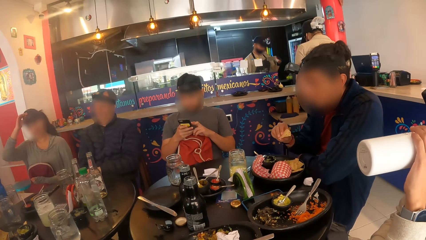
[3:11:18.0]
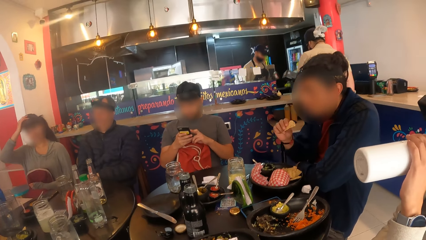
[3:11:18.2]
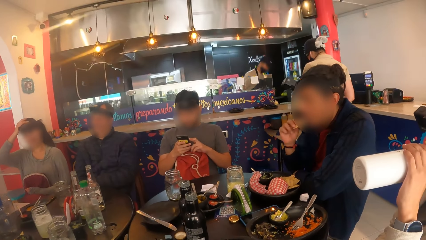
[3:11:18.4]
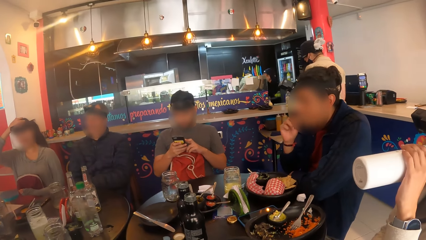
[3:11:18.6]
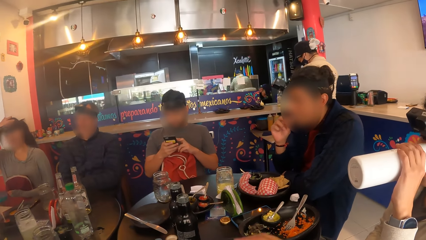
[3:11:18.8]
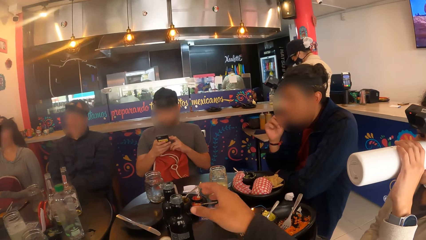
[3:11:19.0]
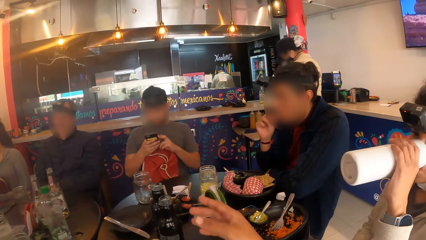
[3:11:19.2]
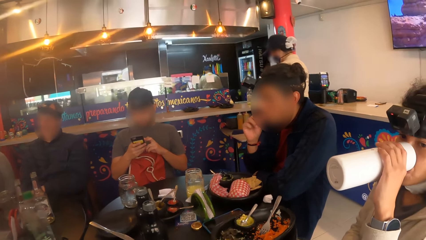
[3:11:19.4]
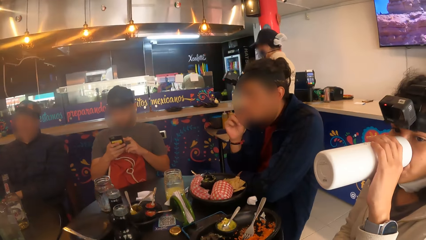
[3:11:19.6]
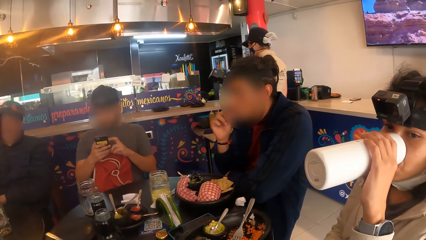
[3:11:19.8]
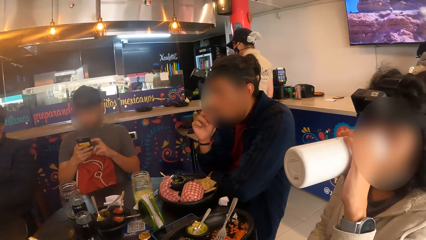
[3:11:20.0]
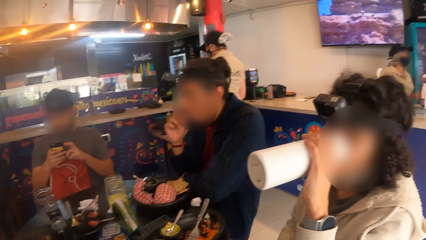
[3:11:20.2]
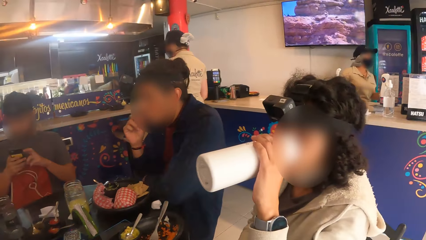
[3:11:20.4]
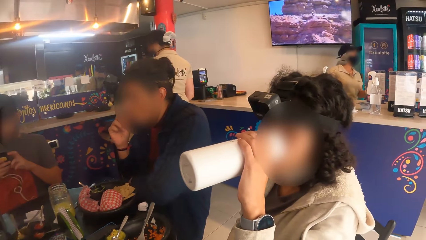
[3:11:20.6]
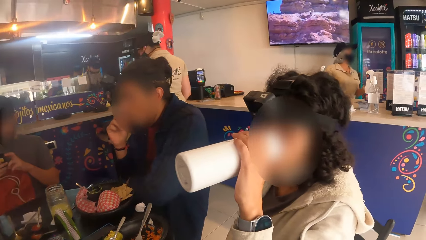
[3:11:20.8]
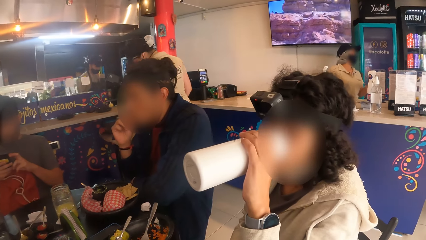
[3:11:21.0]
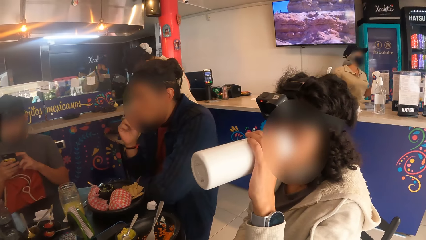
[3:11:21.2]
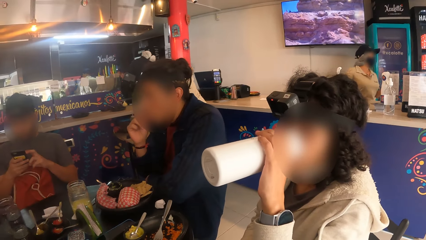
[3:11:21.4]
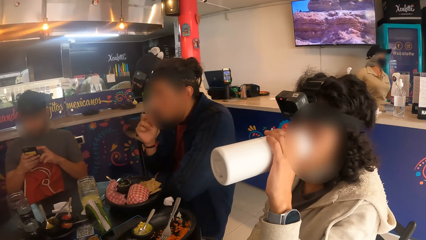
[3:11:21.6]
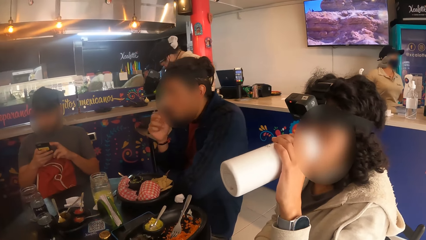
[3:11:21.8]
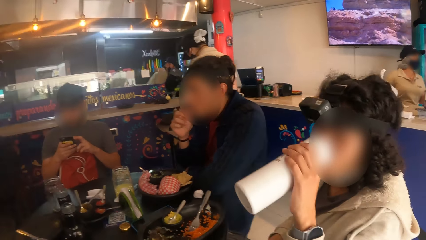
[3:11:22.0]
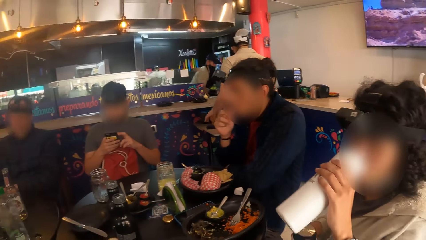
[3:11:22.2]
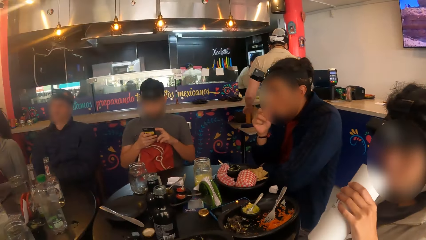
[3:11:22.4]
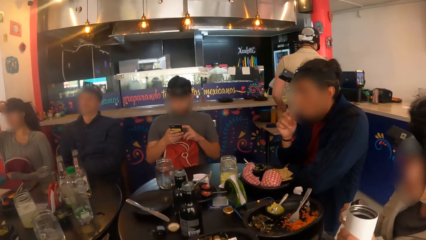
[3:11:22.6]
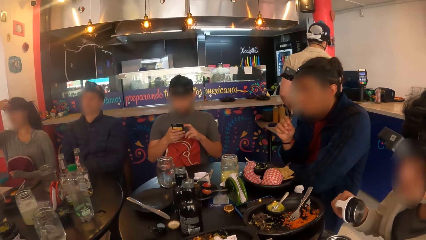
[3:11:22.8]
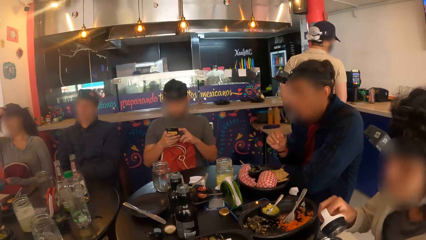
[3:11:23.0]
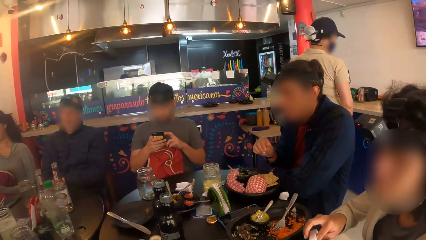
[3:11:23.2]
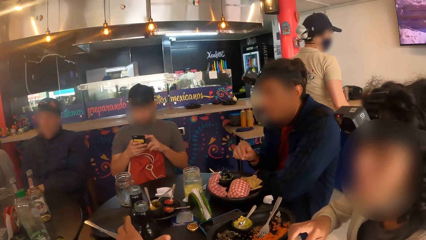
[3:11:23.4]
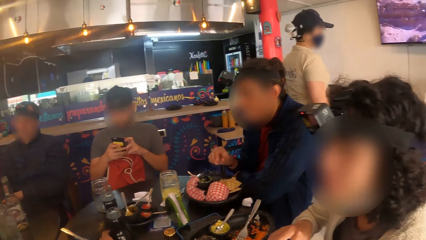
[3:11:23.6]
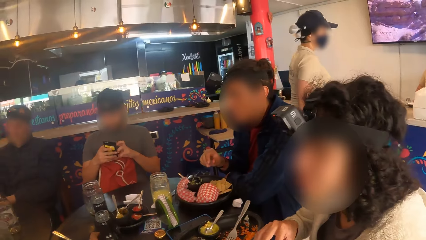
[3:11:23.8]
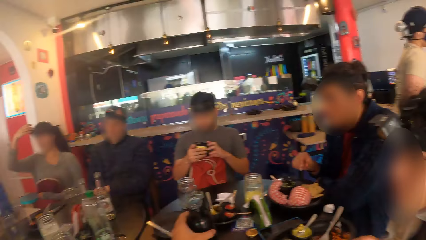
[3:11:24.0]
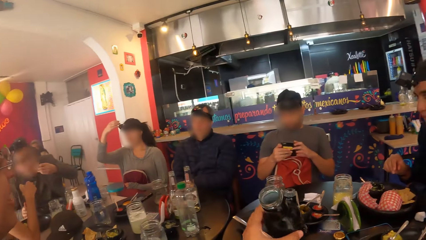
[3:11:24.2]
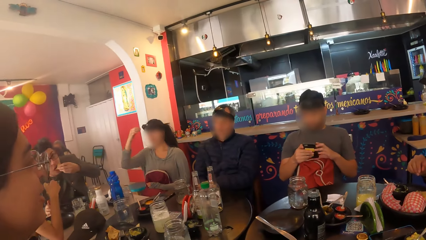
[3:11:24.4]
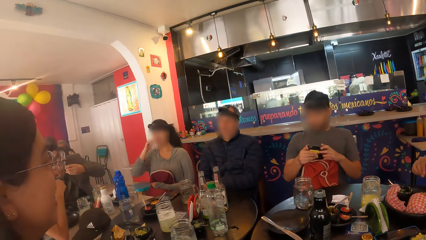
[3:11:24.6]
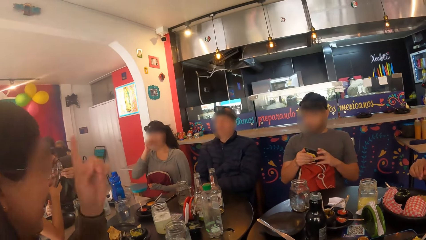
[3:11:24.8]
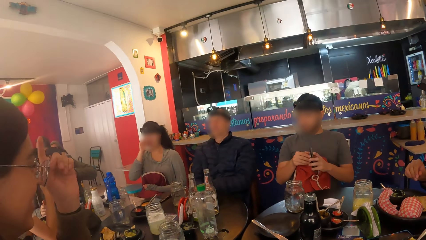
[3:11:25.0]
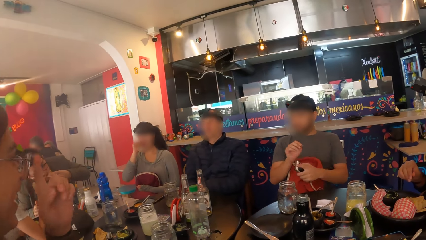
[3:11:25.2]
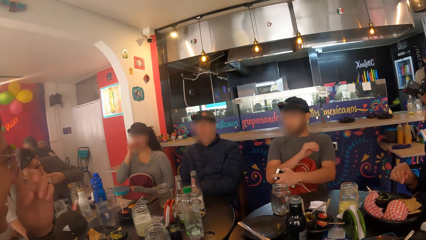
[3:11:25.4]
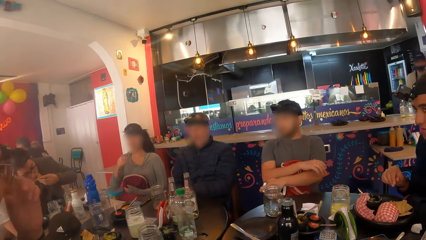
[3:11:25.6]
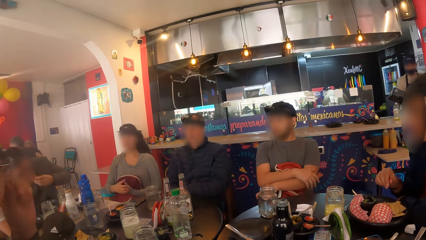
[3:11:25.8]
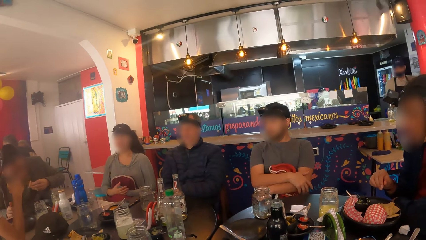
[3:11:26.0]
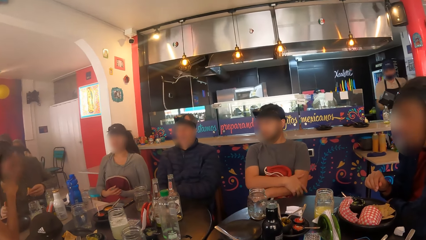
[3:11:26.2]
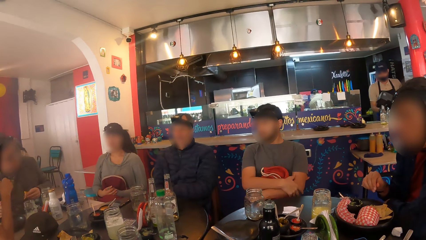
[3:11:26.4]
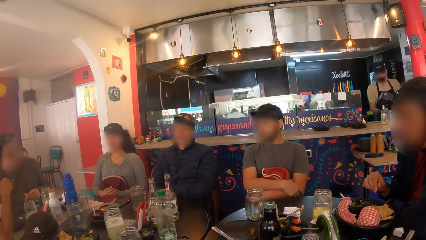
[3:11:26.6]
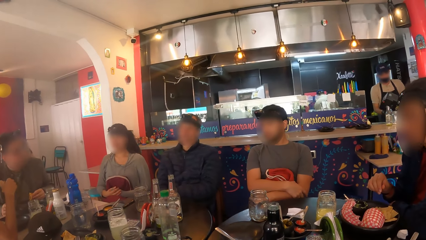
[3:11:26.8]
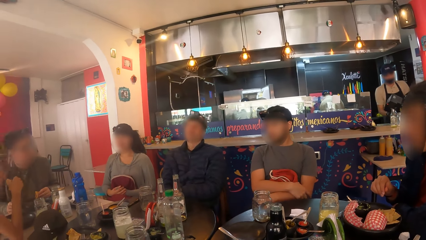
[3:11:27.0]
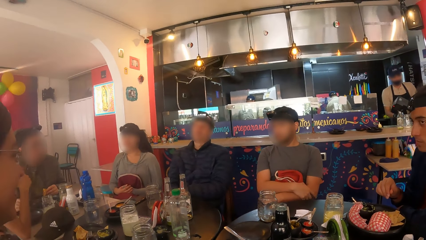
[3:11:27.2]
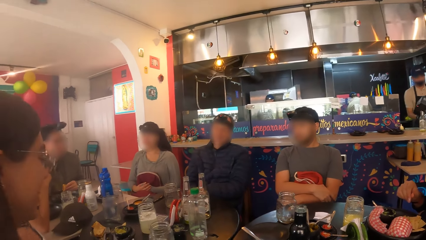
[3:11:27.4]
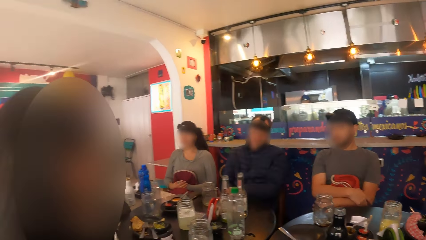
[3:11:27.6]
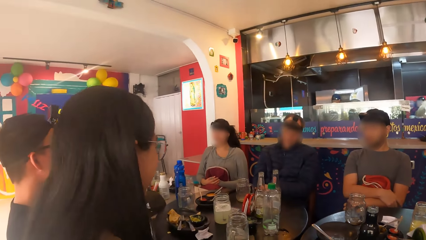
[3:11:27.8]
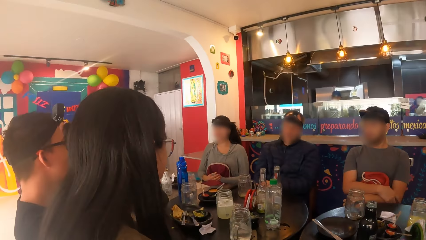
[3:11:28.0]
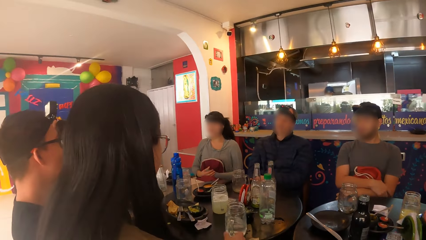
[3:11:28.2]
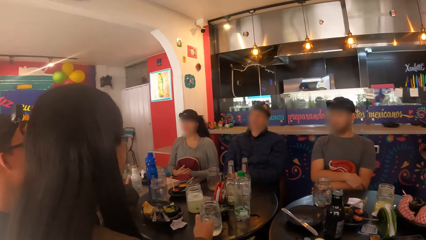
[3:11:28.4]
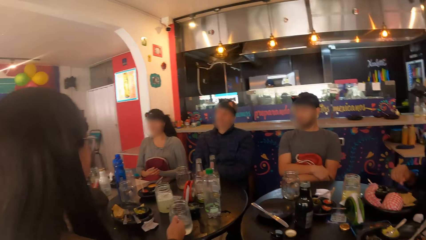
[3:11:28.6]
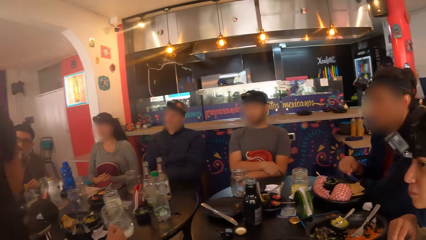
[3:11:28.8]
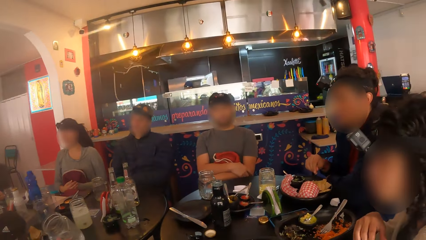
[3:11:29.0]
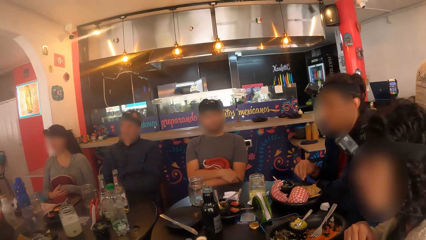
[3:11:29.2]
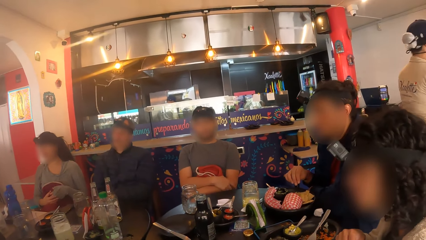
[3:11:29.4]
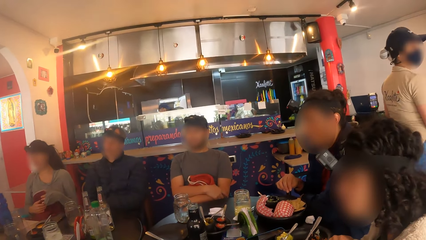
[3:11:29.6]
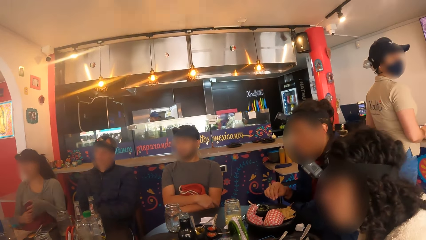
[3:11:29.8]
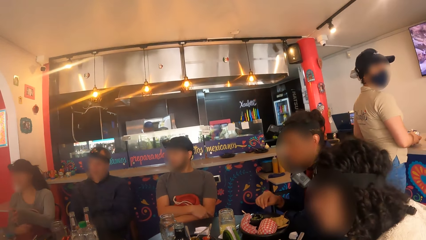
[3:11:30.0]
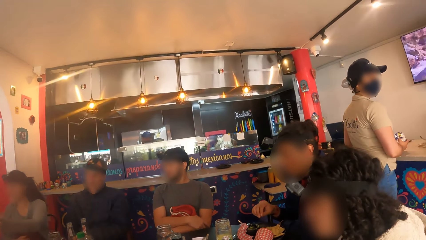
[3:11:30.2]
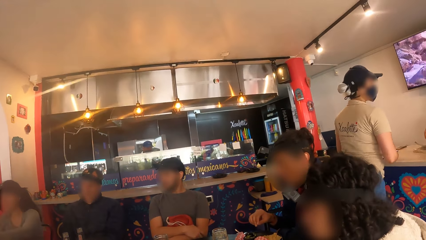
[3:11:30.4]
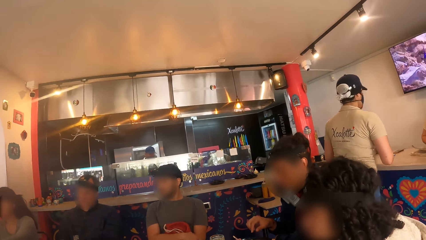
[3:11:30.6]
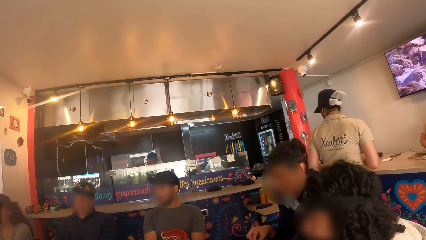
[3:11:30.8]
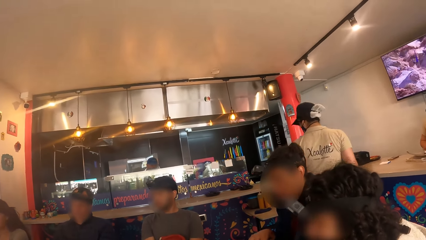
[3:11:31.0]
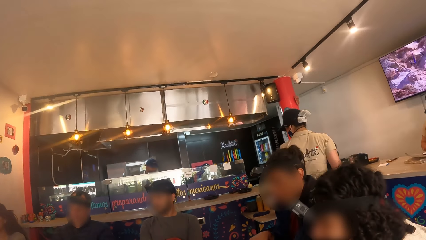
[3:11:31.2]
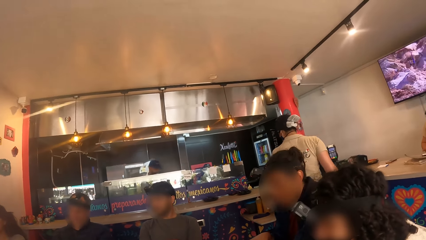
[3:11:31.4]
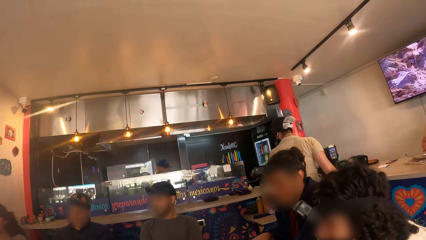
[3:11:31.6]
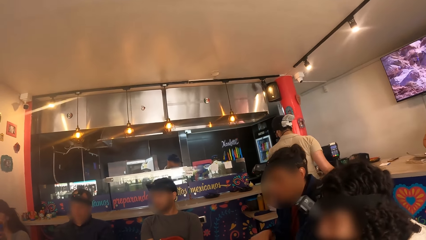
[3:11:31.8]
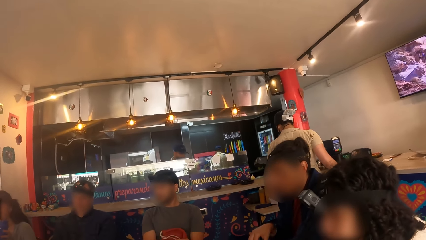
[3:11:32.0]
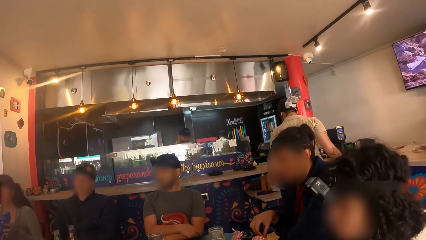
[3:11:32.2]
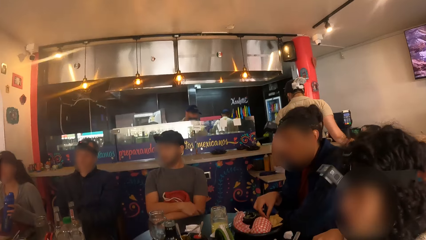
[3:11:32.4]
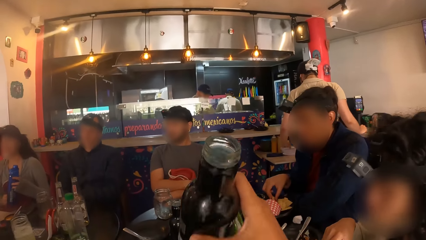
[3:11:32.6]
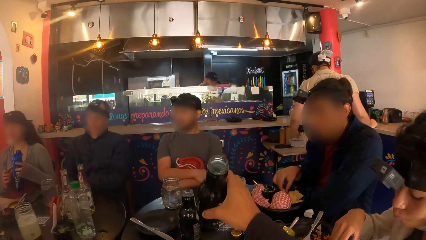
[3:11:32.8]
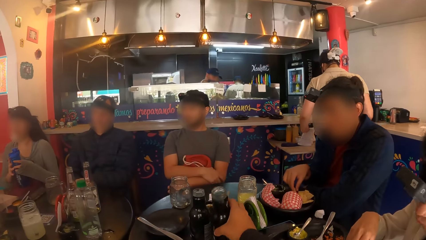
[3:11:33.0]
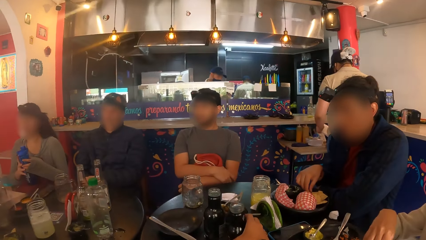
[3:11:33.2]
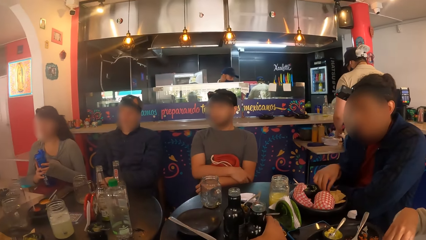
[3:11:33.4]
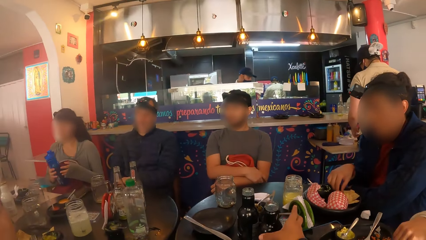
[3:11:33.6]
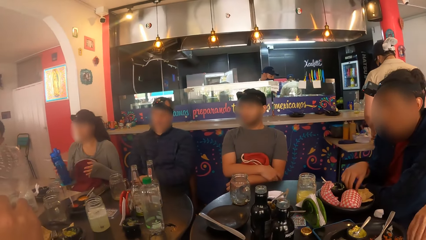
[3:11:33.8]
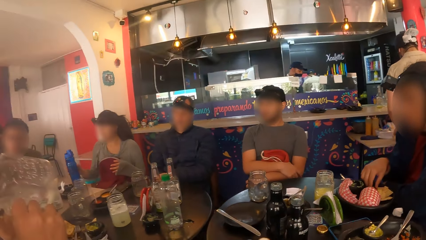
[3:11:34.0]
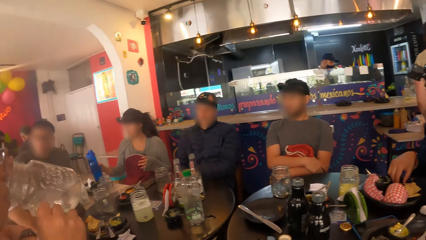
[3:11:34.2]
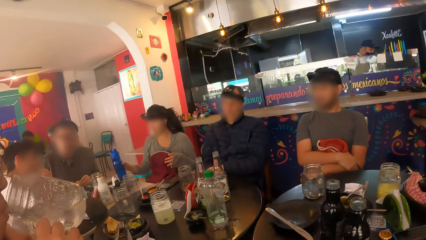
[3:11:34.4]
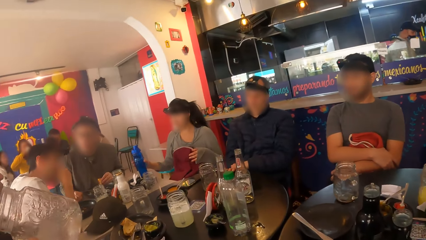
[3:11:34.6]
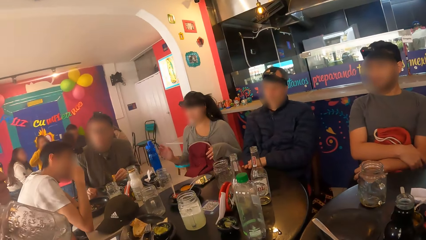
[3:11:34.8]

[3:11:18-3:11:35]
A man eats with his right hand from the plate on the table. The camera wearer moves his hand forward. The man eats food. A woman drops the flask in her left hand and closes the flask with the cover in her right hand. The camera wearer looks around a restaurant. He picks up the bottle on the table with his left hand. Another woman converses with the group of people at the table. The man looks around the restaurant. The second woman picks up a mug on the table with her right hand. Another man looks around the restaurant. The camera wearer looks around the restaurant. He drops the bottle in his right hand on the table. A third woman holds a bottle of water in her hands and drops the bottle of water on the table with her right hand. The second woman drinks from the mug in her right hand.
